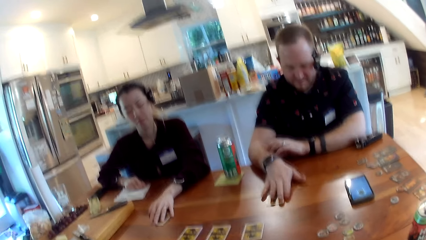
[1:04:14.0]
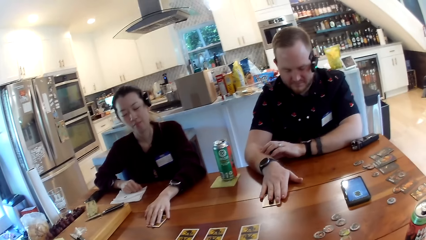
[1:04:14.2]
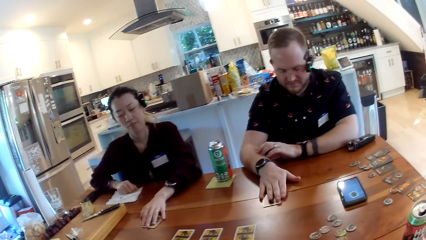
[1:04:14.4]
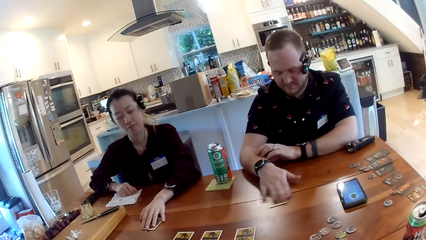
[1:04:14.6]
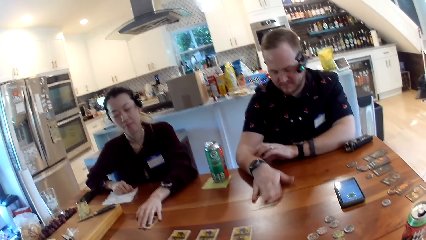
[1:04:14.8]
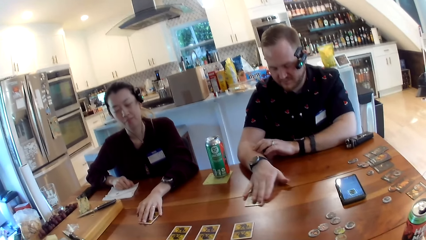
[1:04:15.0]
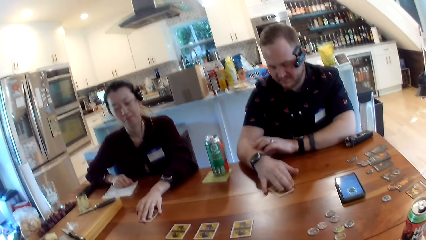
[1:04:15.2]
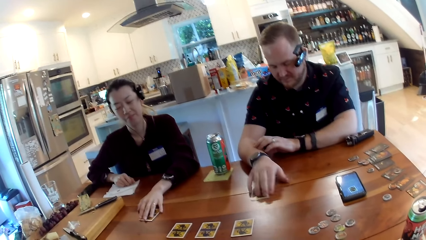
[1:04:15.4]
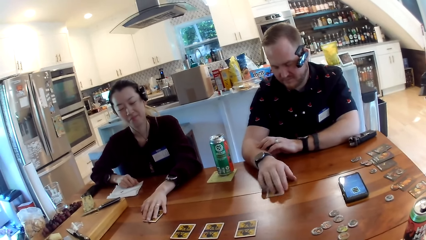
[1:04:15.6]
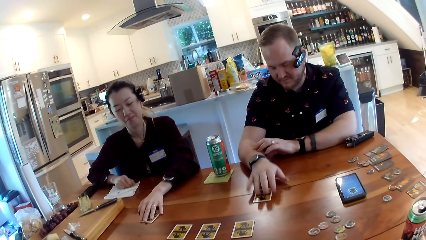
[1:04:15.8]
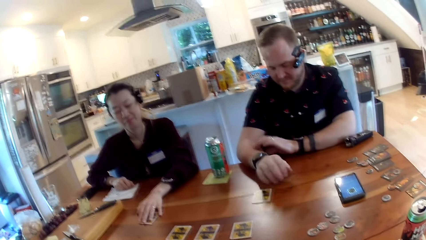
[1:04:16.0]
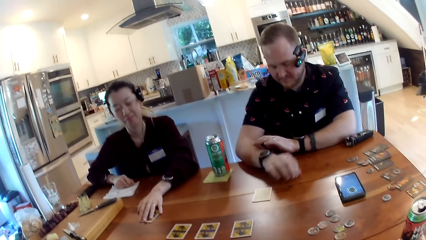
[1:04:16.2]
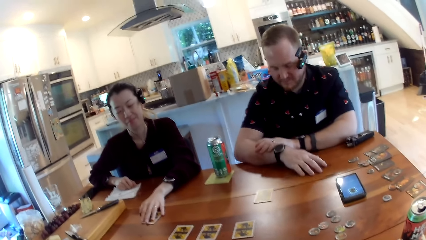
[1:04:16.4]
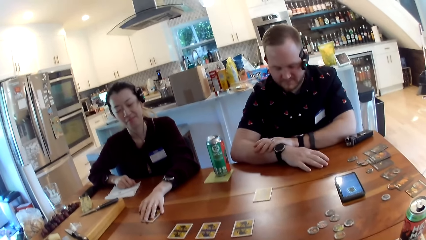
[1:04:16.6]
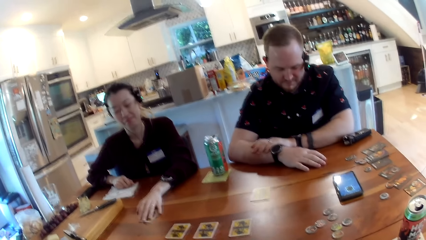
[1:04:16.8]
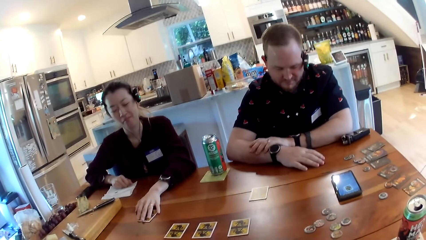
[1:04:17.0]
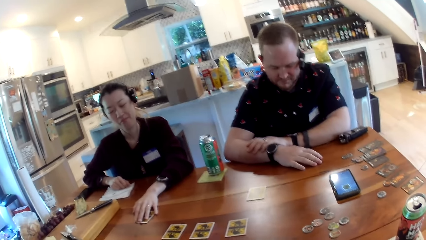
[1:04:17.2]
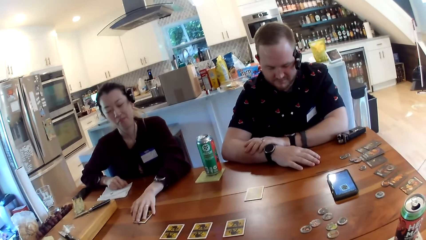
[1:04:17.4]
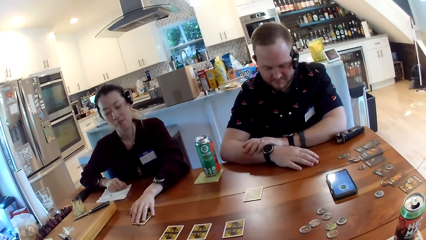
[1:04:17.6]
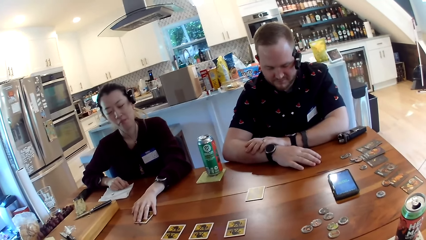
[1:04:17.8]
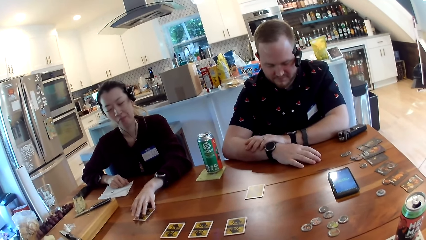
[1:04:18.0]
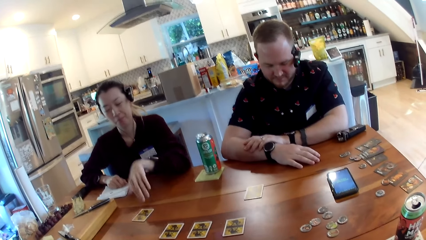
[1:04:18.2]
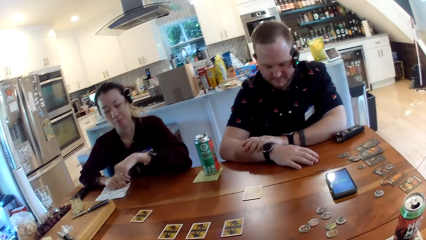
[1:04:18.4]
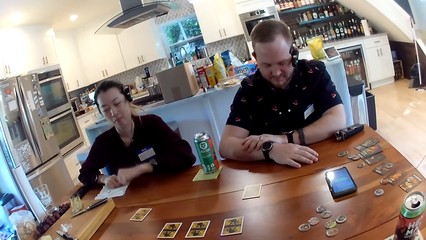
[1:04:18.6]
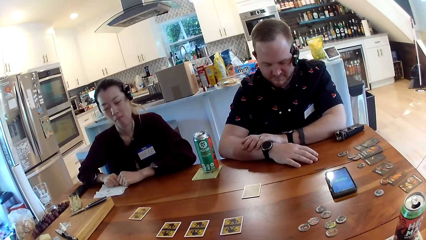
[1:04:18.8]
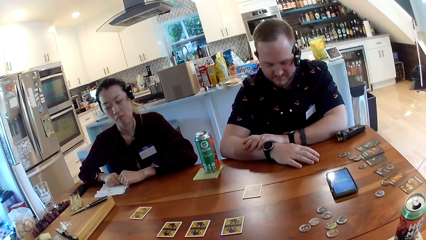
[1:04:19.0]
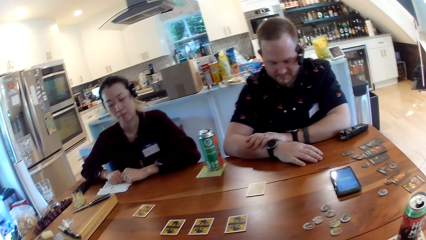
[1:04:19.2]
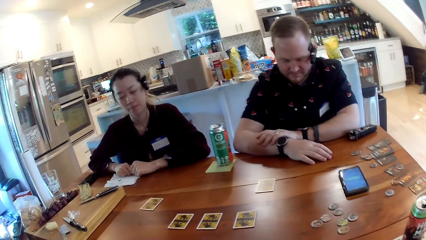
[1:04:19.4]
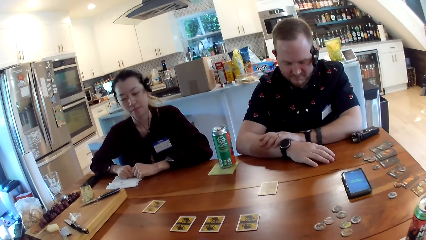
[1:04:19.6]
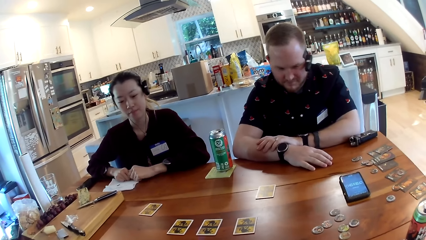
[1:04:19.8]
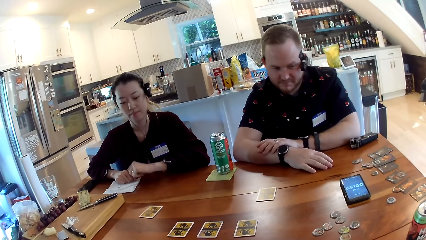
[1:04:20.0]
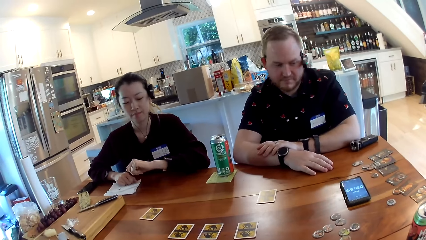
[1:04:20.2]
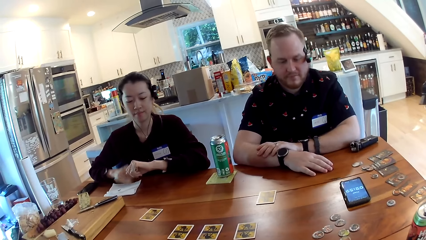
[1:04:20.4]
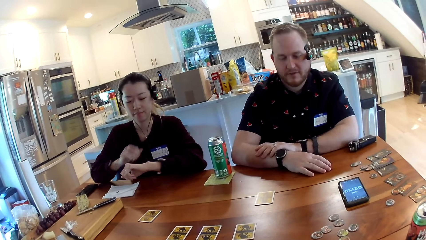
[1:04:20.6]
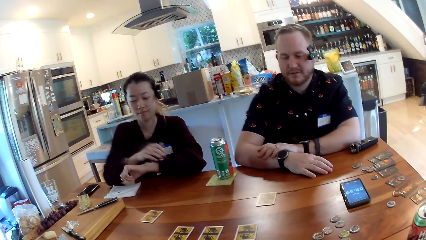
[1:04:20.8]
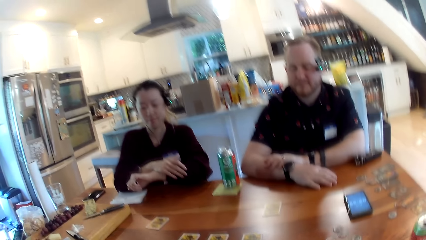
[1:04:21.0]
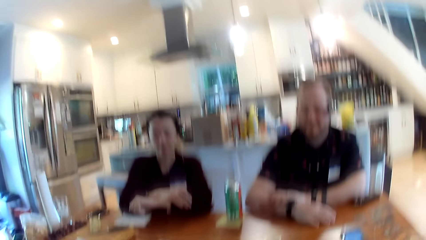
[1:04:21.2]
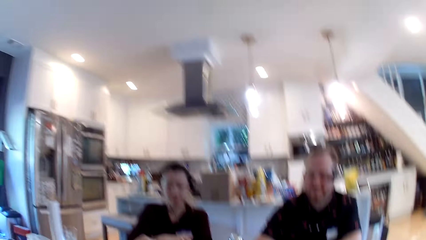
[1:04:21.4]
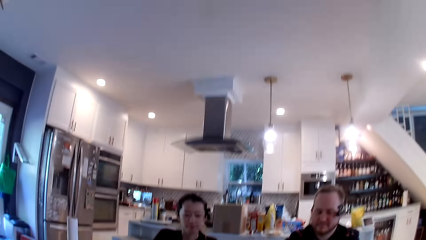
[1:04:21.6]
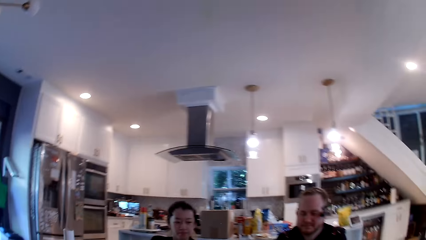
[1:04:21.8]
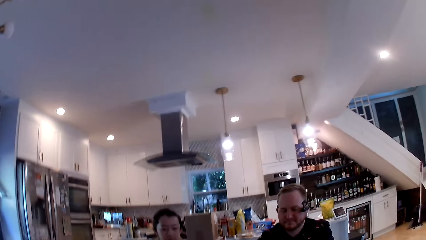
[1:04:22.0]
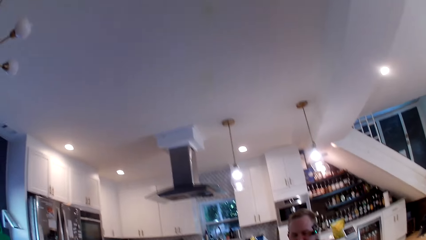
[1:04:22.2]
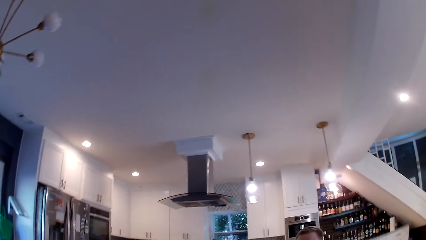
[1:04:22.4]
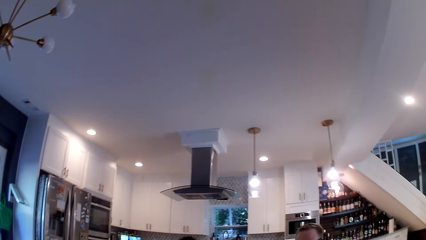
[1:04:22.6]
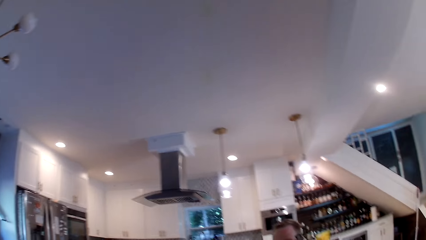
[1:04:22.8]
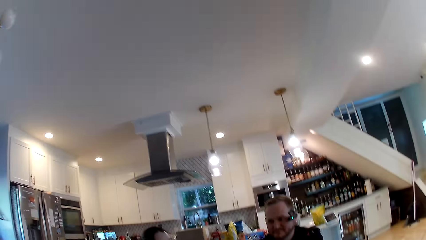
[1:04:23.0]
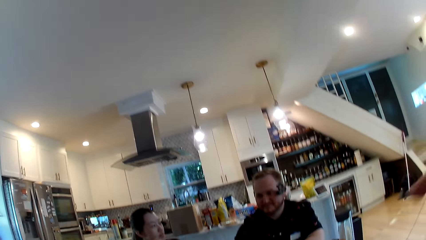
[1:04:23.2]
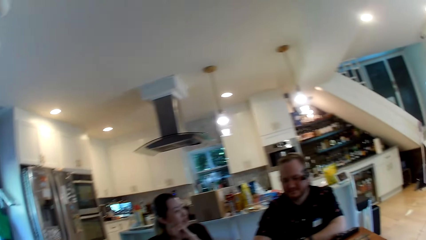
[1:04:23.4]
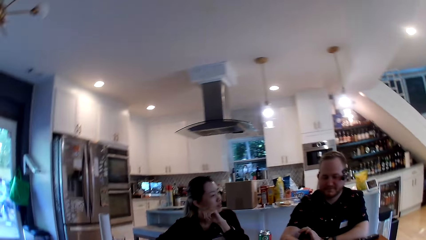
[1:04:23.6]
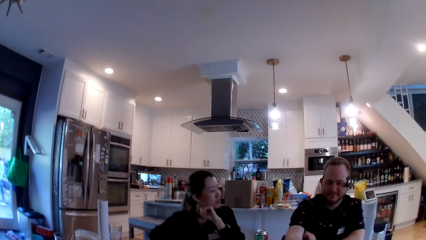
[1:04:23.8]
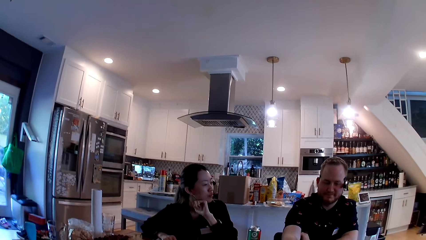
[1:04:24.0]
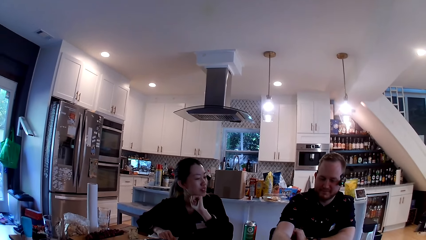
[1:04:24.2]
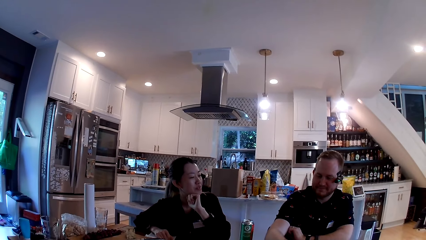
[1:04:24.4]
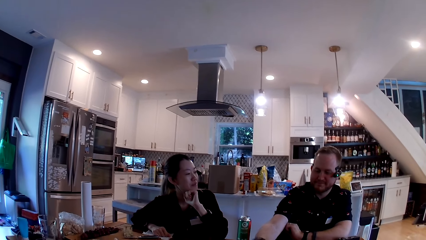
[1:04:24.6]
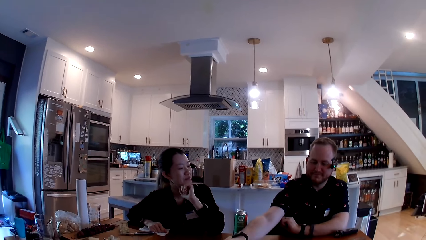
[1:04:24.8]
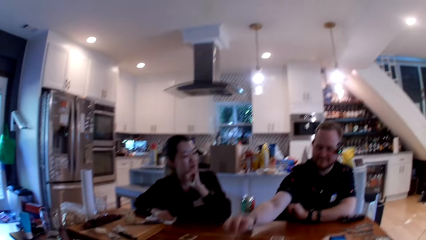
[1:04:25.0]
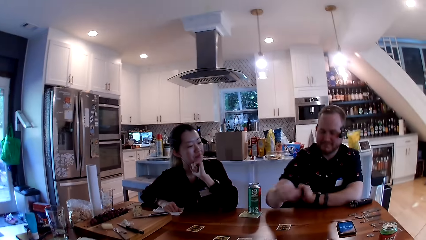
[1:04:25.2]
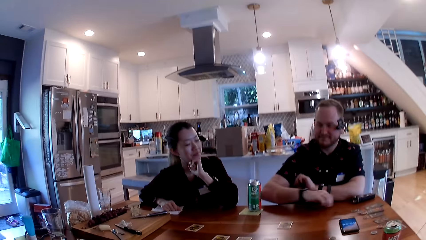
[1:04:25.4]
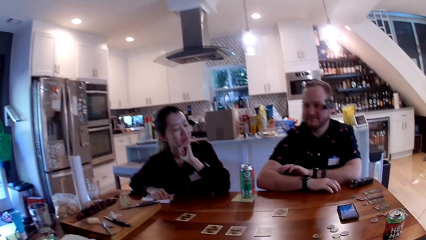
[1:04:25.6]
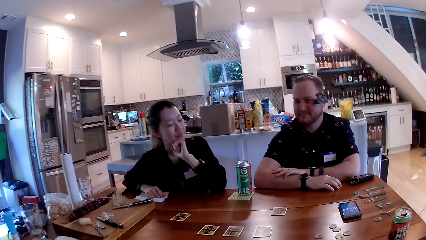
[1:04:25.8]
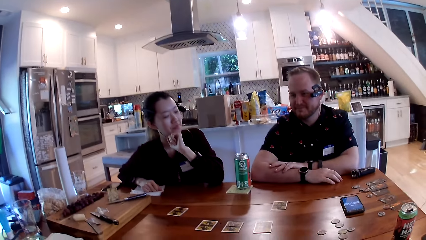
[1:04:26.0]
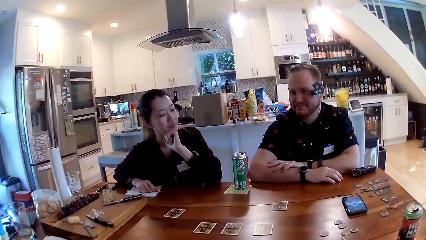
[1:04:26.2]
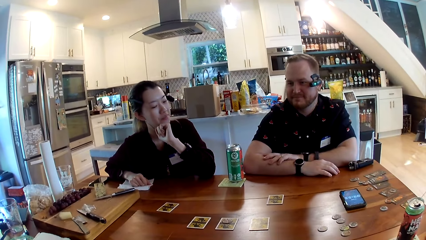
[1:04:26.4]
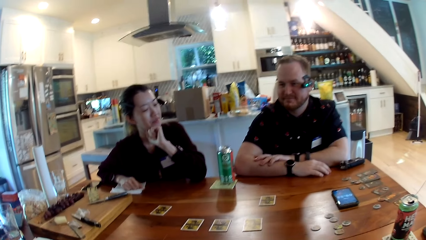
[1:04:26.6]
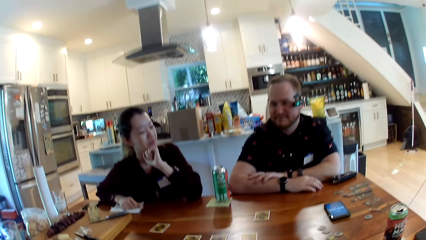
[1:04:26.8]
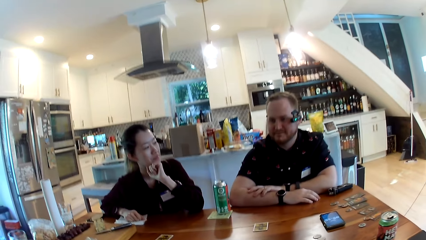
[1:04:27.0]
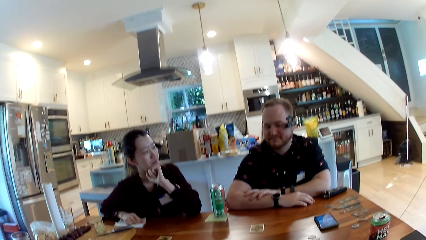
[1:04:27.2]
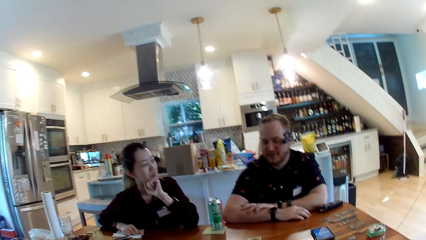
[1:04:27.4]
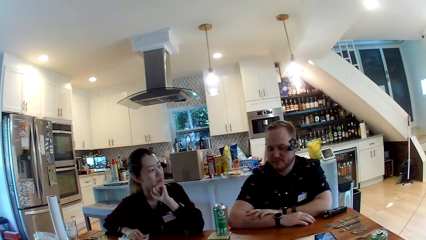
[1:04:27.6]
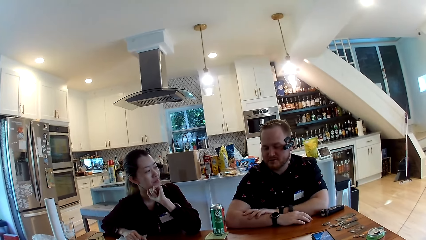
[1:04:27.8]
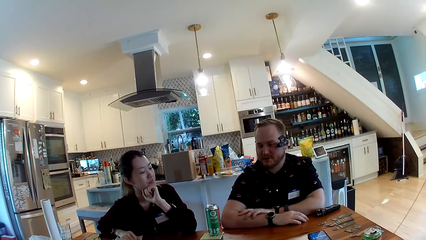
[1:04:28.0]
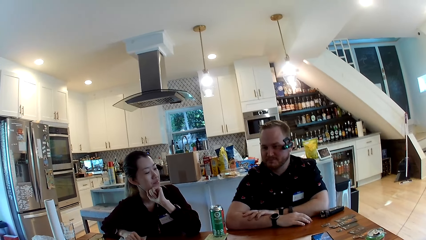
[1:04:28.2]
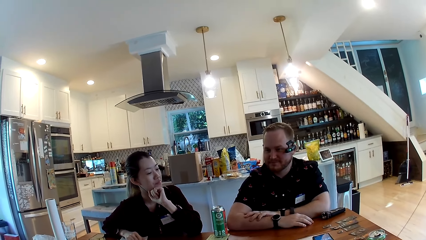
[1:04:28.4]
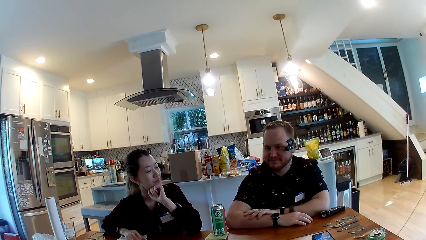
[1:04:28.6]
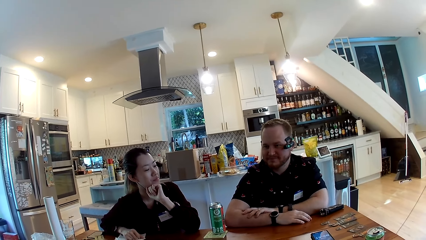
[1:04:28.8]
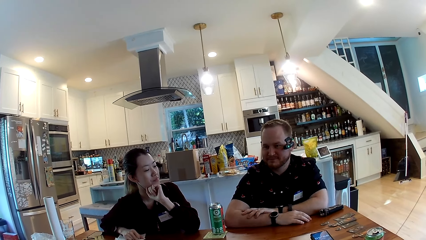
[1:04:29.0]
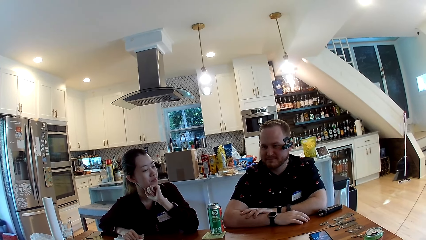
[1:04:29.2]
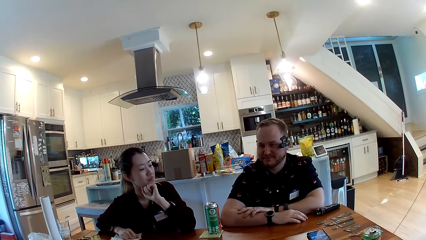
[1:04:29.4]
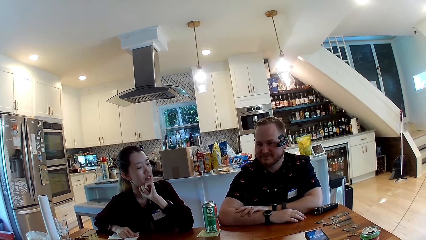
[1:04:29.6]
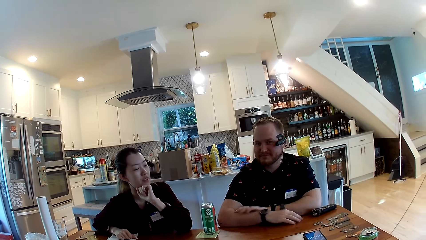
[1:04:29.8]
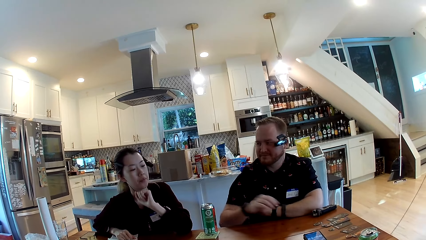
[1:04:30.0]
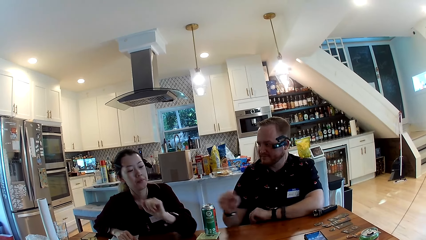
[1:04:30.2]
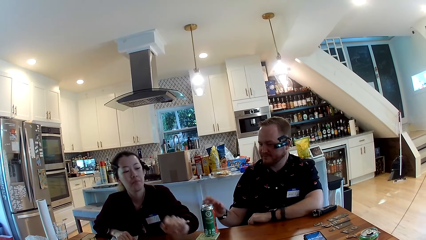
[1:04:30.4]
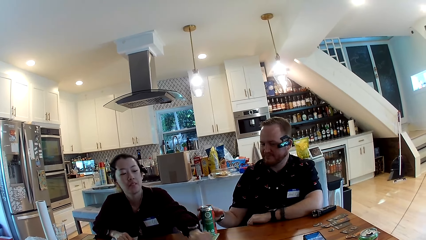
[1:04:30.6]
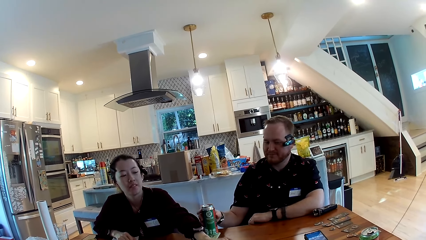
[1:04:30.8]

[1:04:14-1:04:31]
The man moves the card on the table with his right hand. The man places his right hand on the table and places his left hand on his right hand. The woman removes her left hand from the card on the table. The woman places her left hand on the table. The woman removes her left hand from the table. The woman removes her right hand from the table. The woman touches her left hand with her right hand. The woman touches her face with her left hand. The man picks a card from the table with his right hand. The man drops the card on the table with his right hand. The man places his right hand on the table and places his left hand on his right hand.
